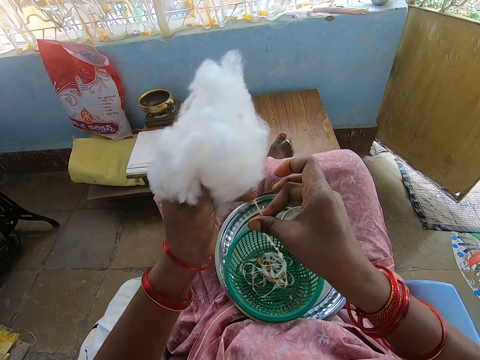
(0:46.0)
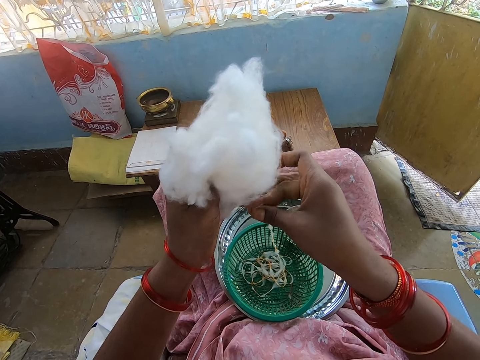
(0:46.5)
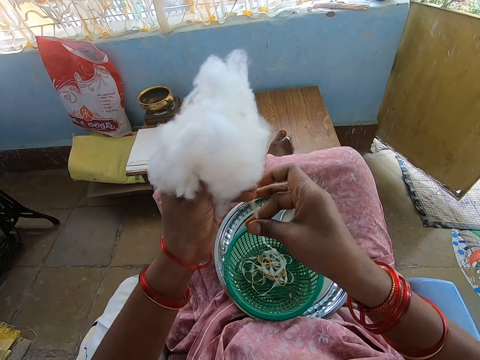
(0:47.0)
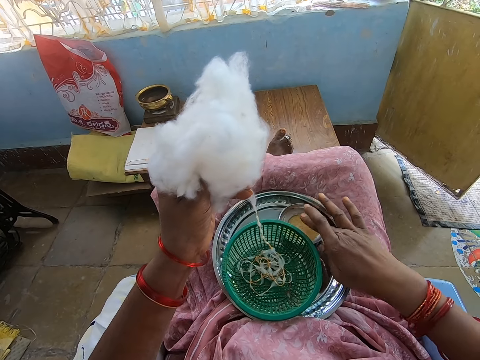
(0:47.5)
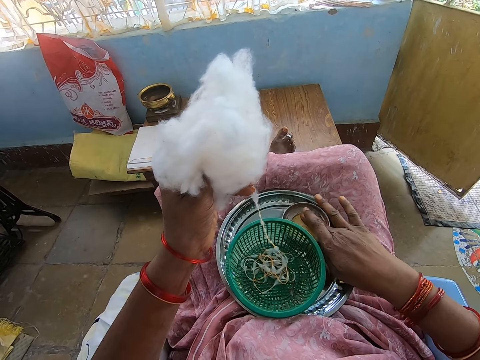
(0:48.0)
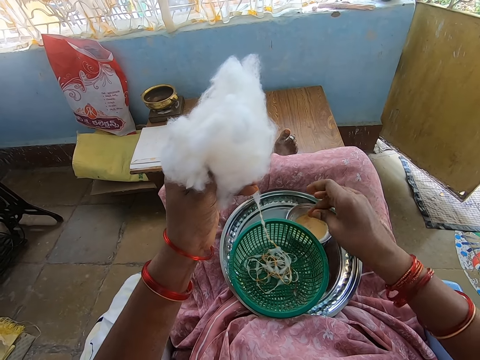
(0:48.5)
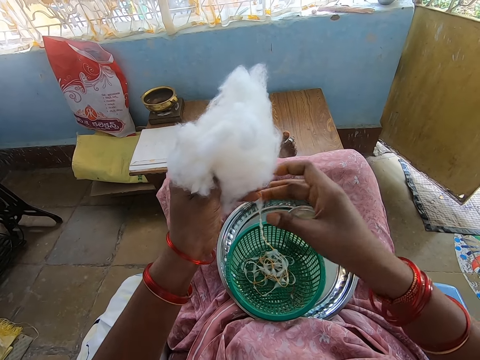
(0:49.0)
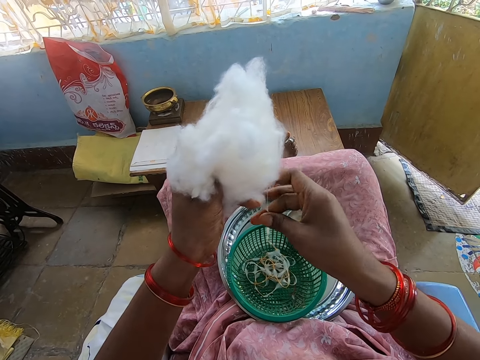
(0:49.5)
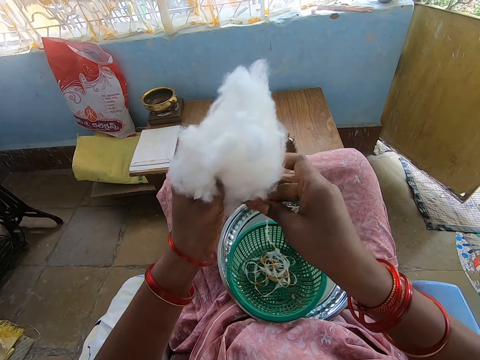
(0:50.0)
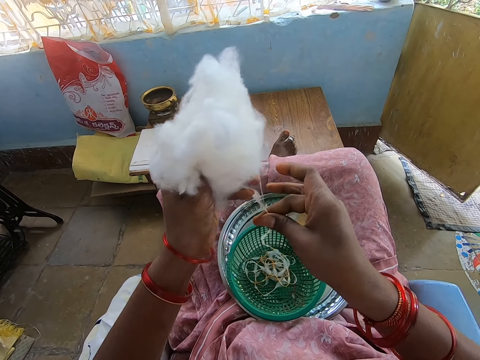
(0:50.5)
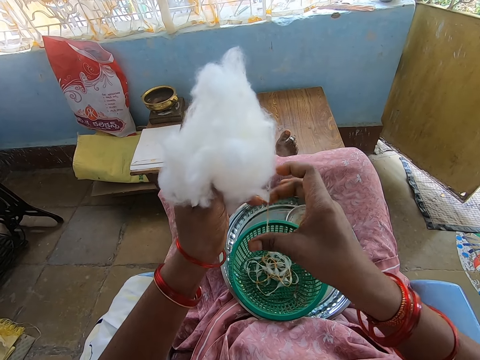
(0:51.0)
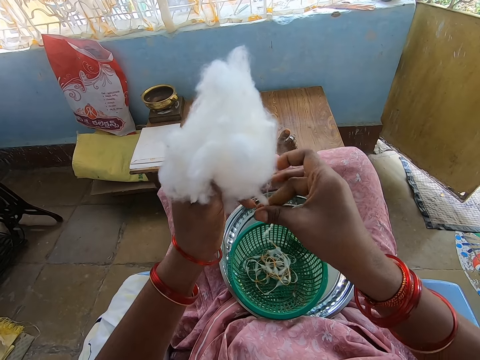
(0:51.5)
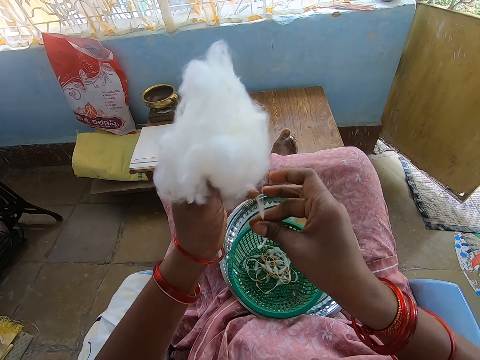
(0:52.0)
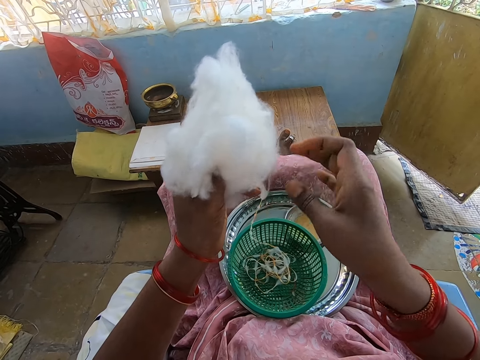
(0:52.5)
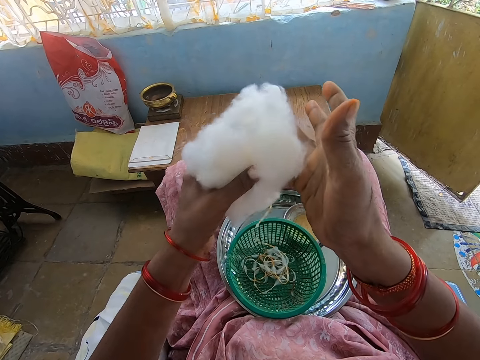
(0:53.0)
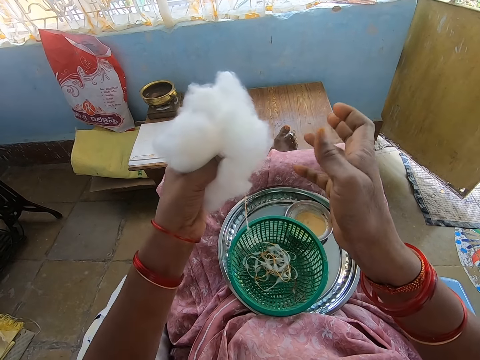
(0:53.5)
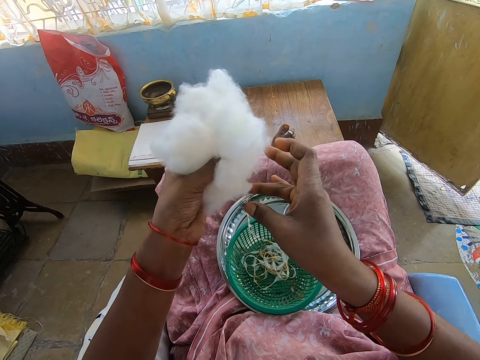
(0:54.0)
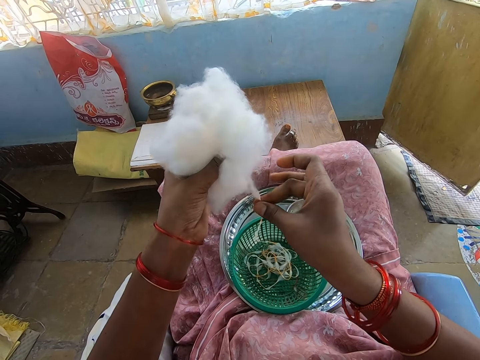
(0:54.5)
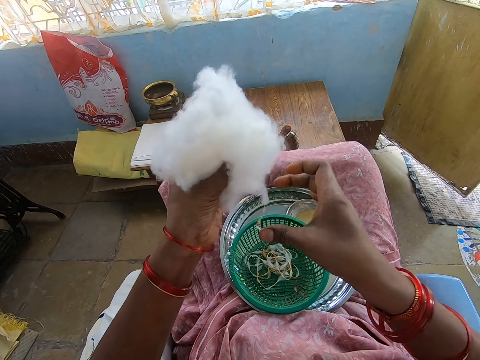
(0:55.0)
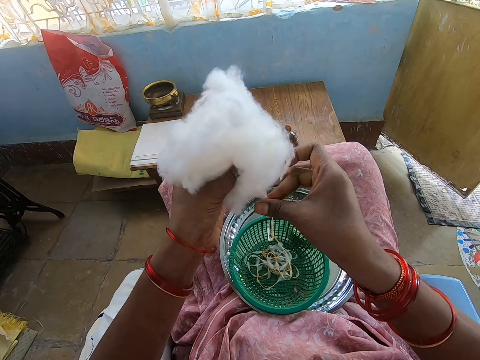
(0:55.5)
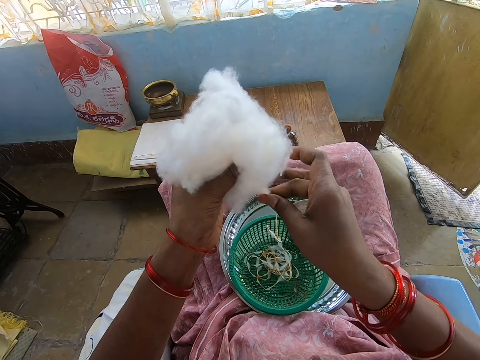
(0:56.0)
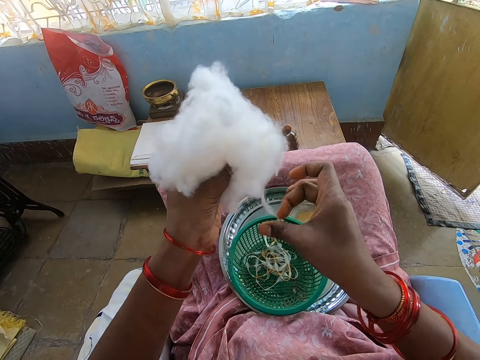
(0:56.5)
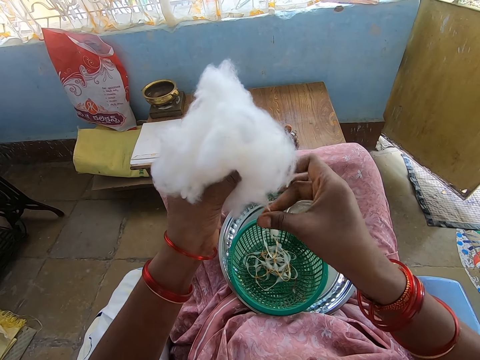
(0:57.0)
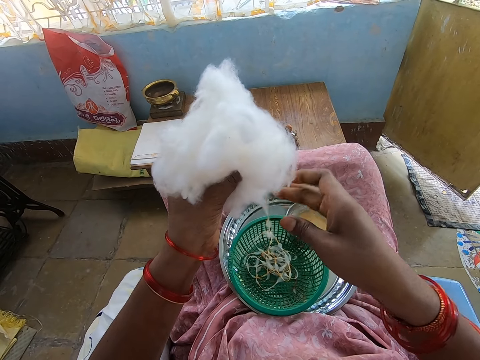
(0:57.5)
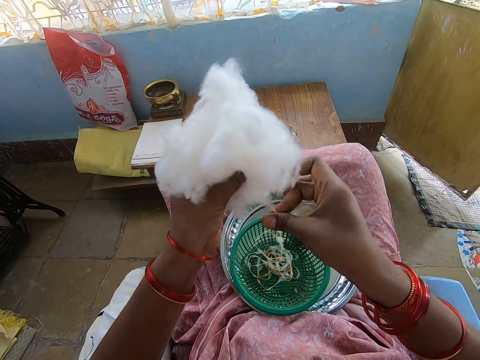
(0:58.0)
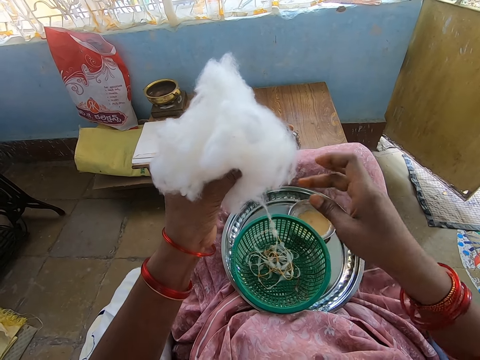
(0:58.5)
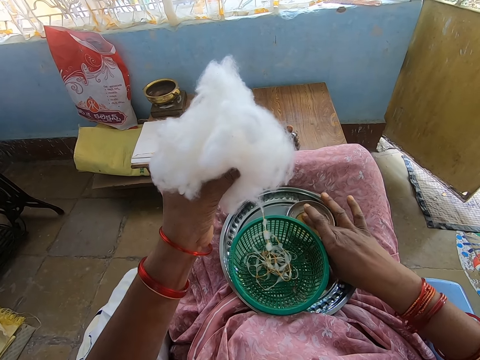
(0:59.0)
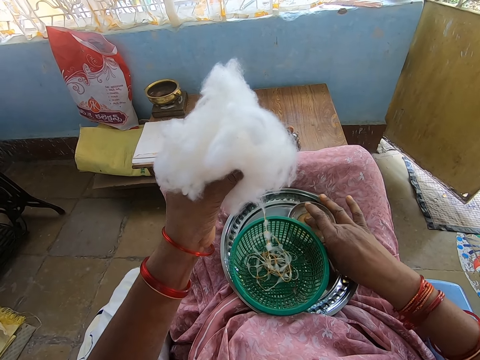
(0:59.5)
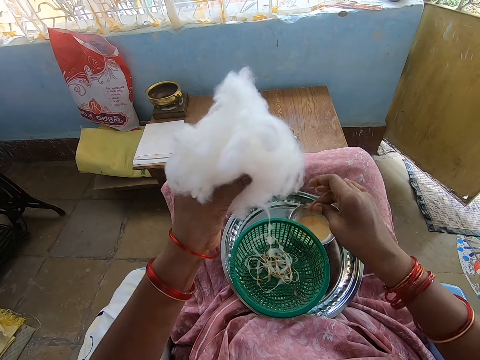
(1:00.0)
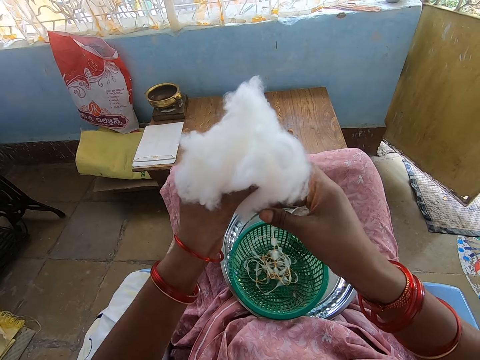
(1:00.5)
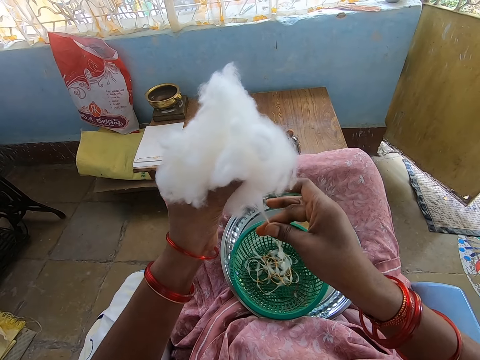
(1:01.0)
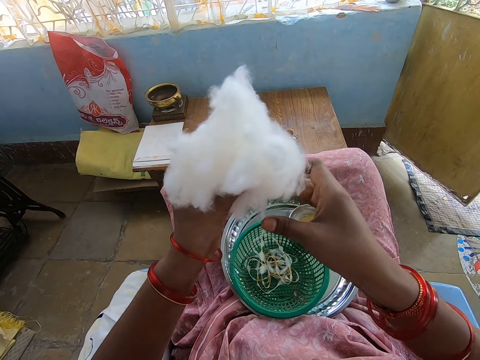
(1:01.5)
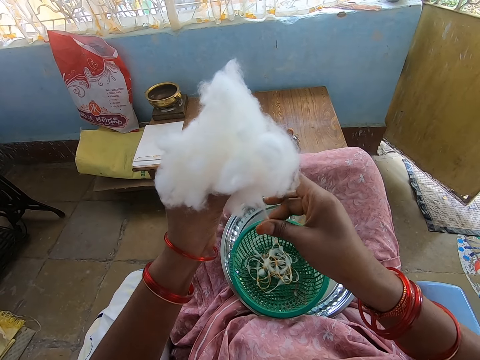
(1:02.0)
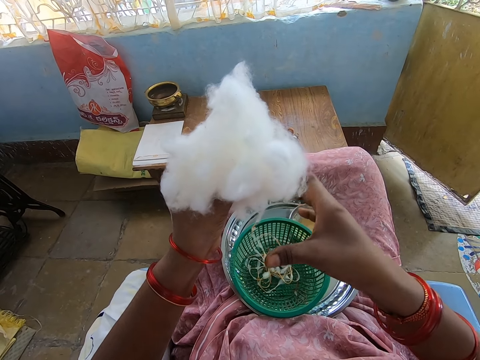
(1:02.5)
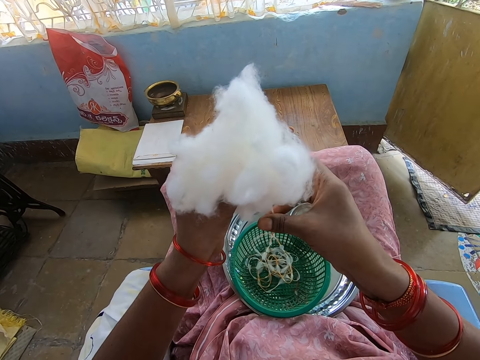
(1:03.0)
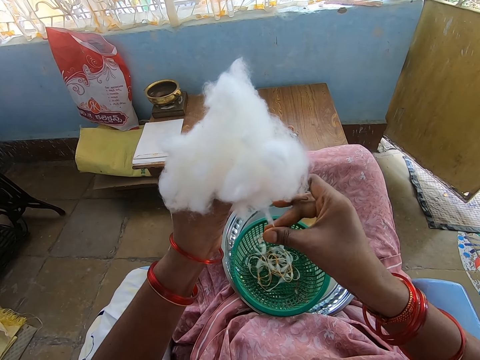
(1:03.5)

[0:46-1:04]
The camera wearer touches the oil in the container on the tray on her legs with her right hand. She rubs her right fingers together. She rolls the cotton wool in her left hand with her right hand into the basket on the tray on her legs. She turns the cotton wool. She rolls the cotton with her right hand. She touches the oil in the container on the tray on her legs with her right hand. She rubs her right fingers together. She rolls the cotton wool in her left hand with her right hand into the basket on the tray on her legs.

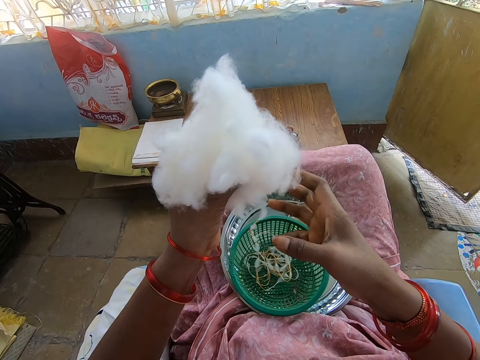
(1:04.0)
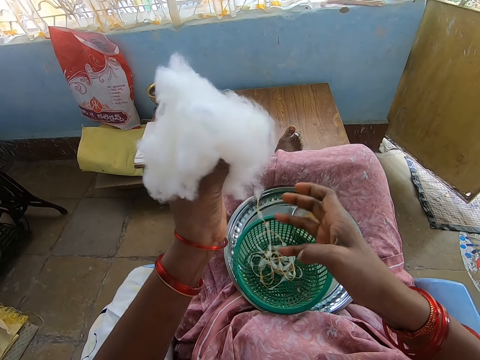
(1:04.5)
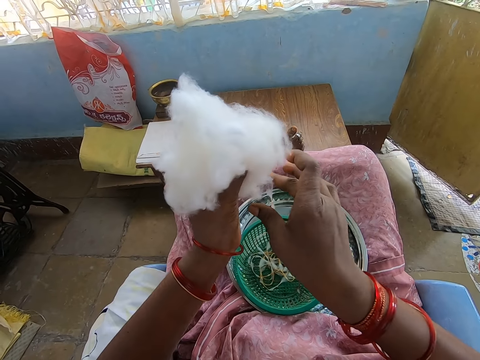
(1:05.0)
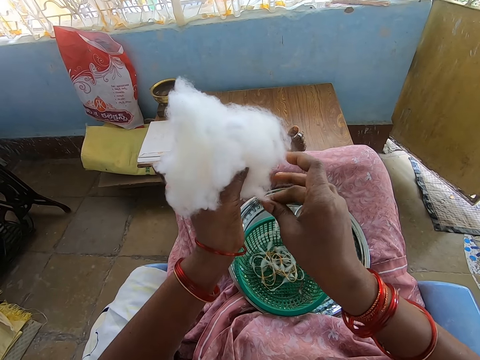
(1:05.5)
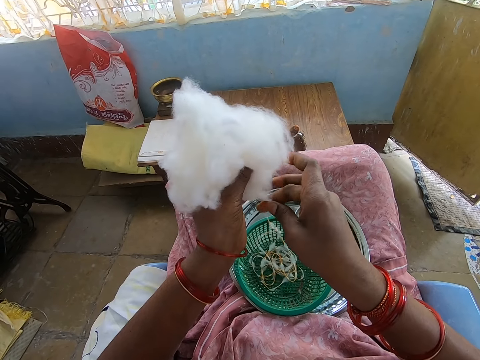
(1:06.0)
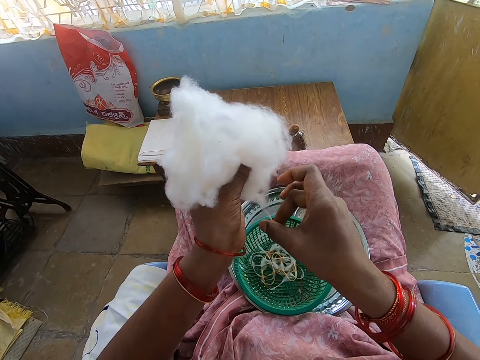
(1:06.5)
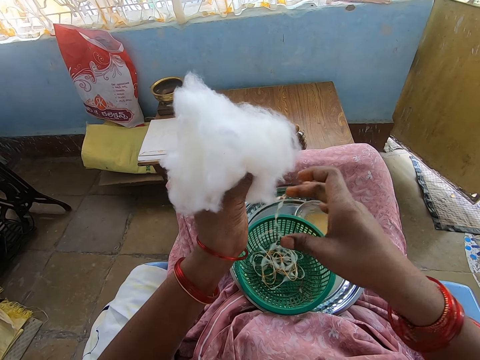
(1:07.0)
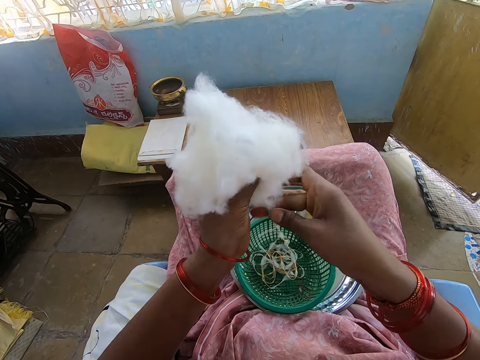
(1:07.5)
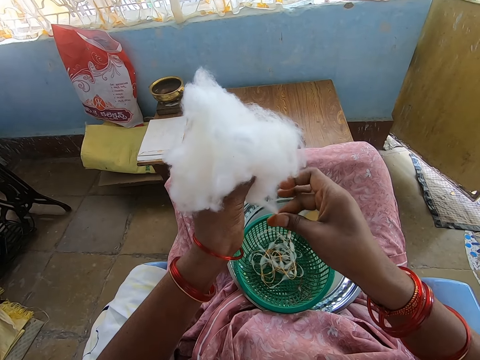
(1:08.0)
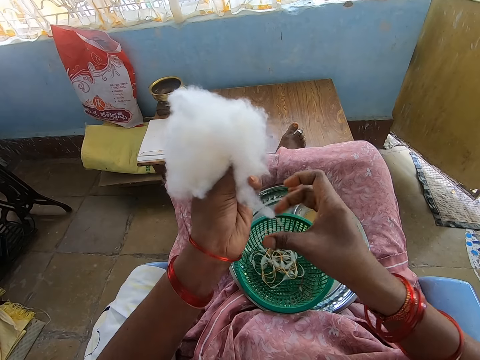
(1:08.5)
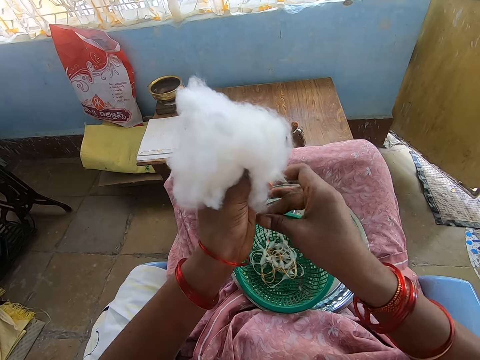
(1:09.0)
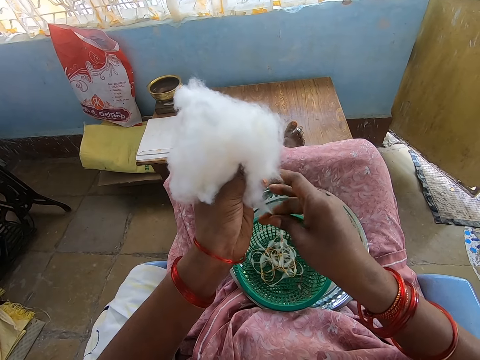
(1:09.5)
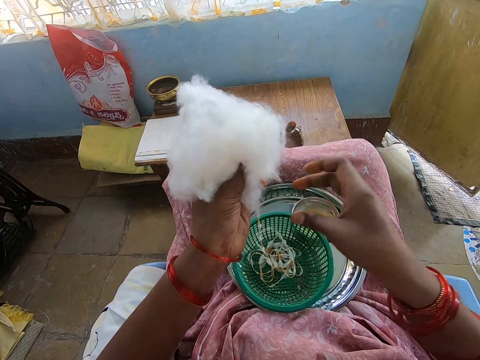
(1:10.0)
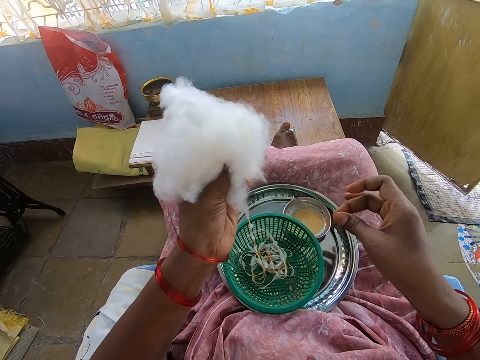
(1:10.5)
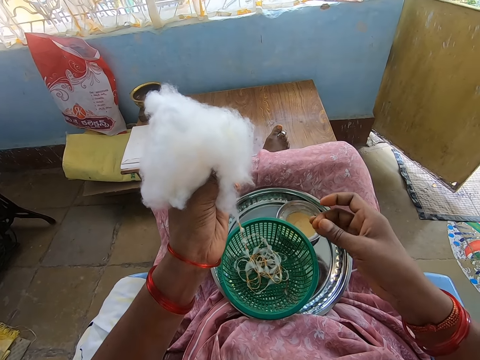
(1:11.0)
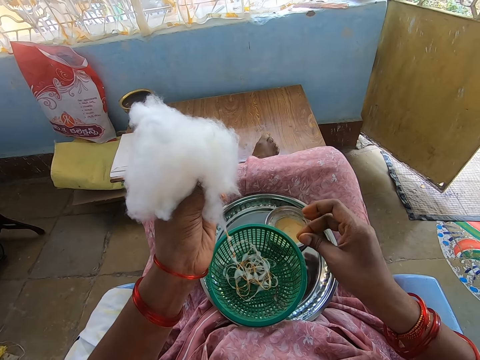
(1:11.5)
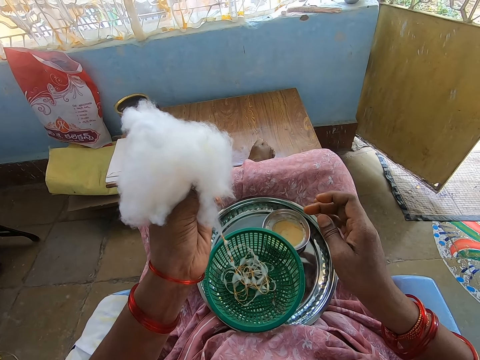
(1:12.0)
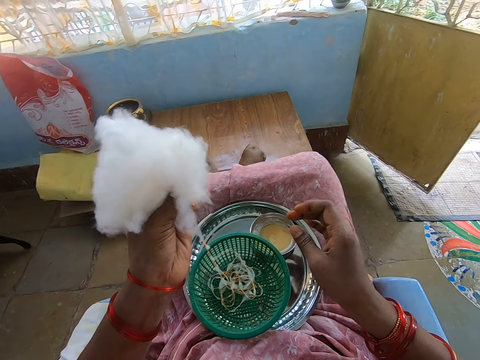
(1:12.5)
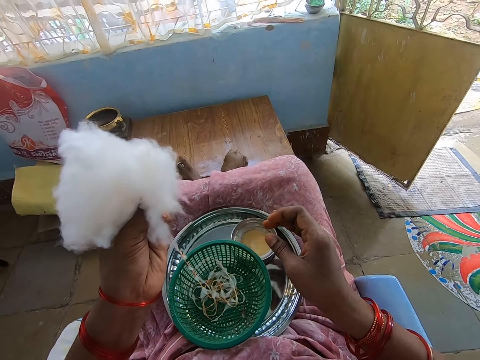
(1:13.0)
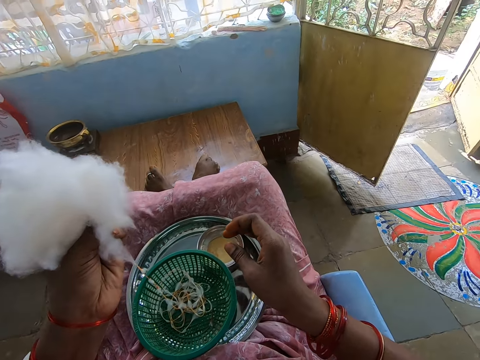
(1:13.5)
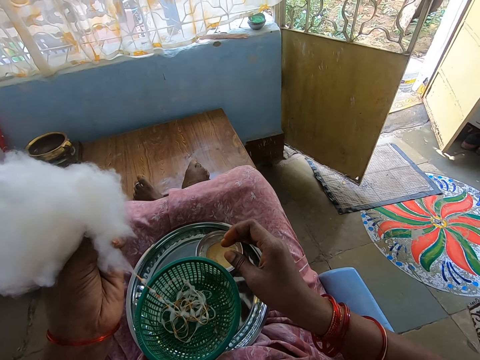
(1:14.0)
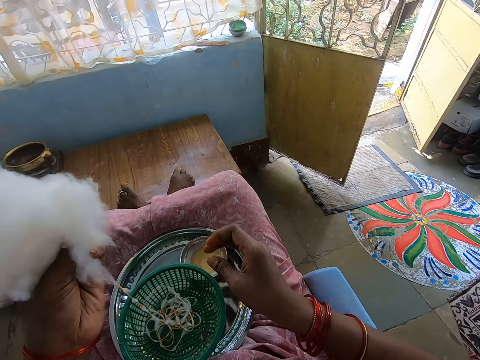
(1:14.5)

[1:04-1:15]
The camera wearer rubs her right fingers together. She looks around. She interacts with the boy.
